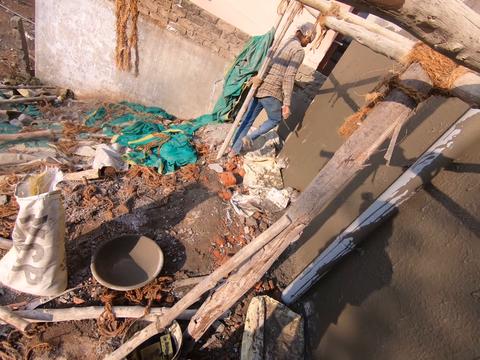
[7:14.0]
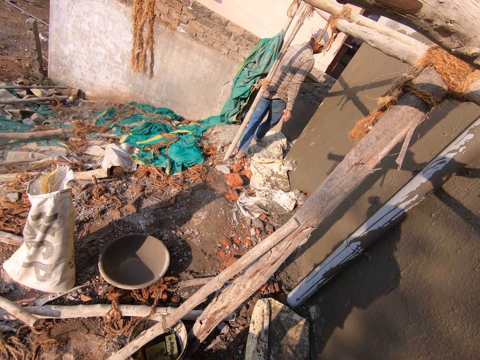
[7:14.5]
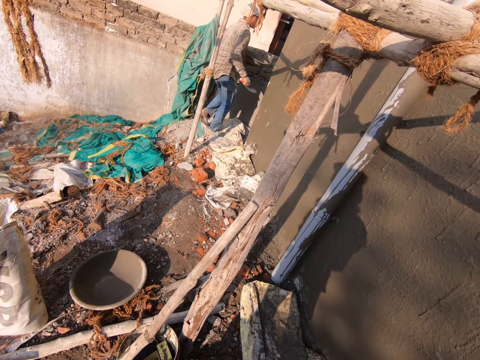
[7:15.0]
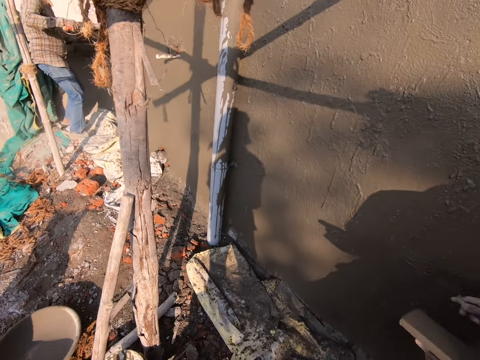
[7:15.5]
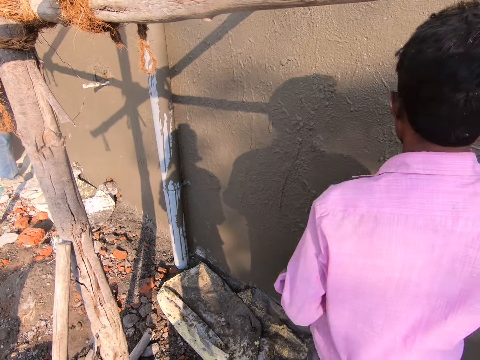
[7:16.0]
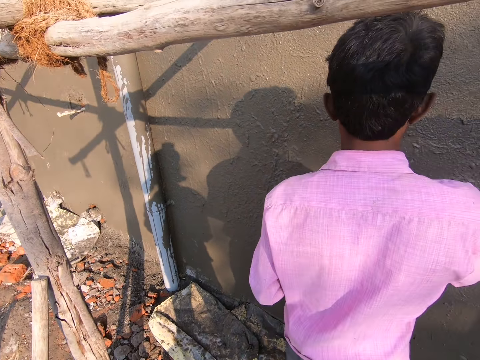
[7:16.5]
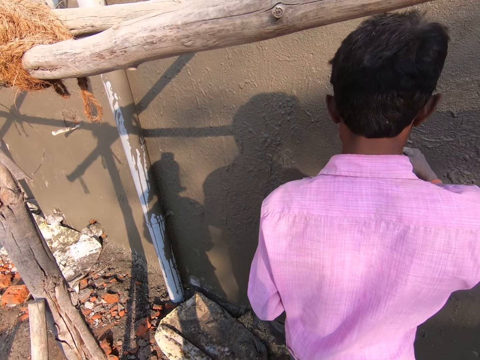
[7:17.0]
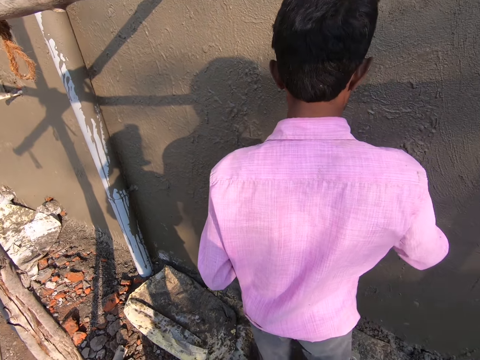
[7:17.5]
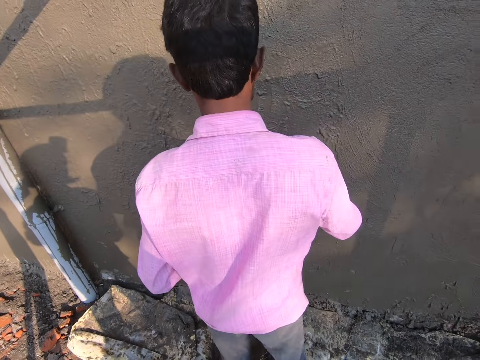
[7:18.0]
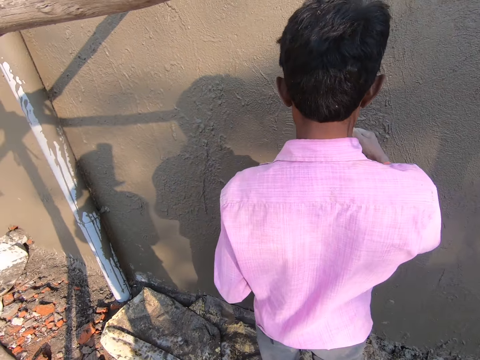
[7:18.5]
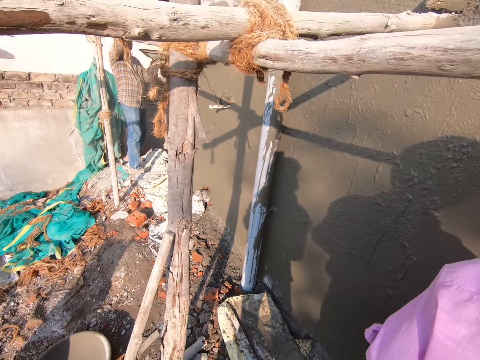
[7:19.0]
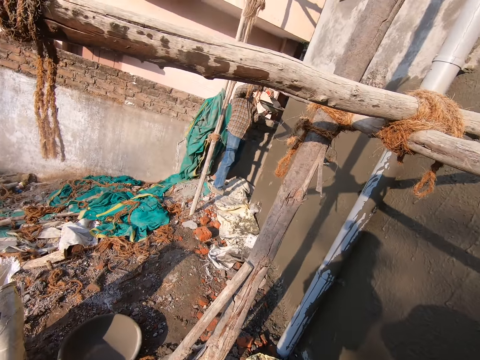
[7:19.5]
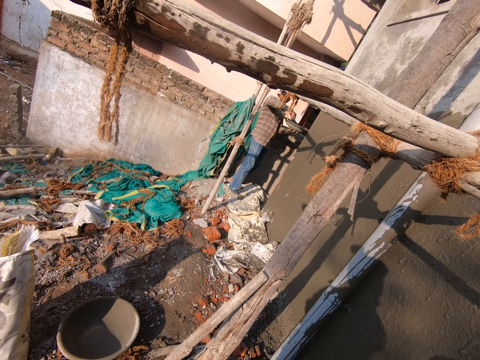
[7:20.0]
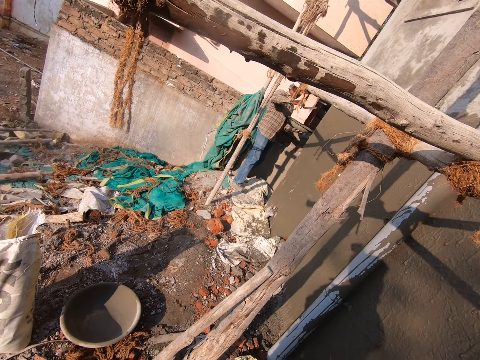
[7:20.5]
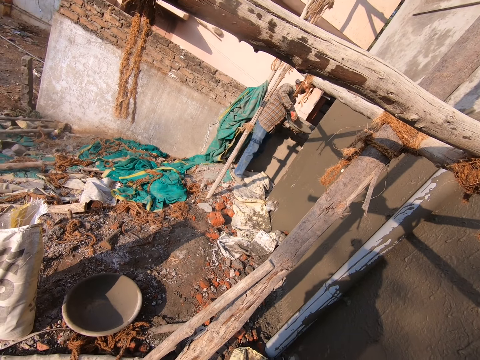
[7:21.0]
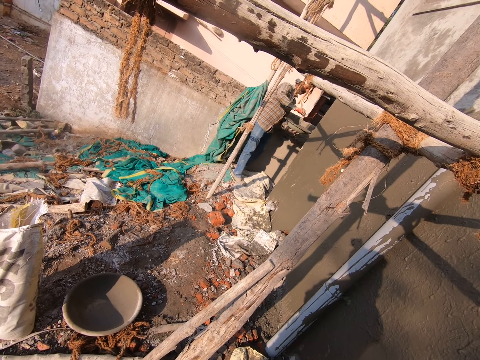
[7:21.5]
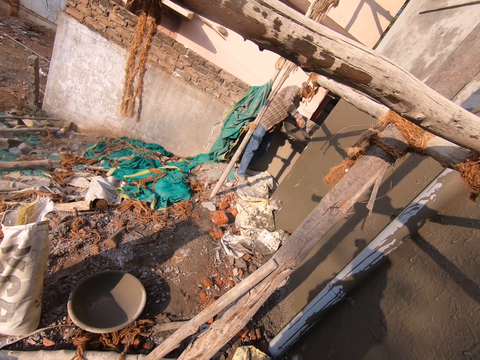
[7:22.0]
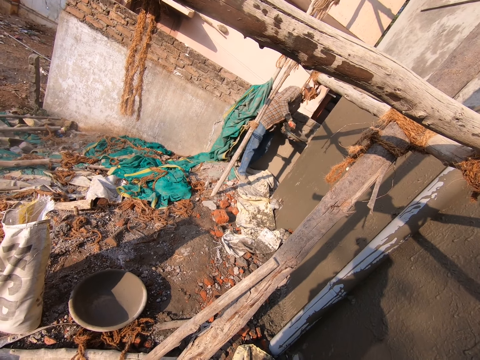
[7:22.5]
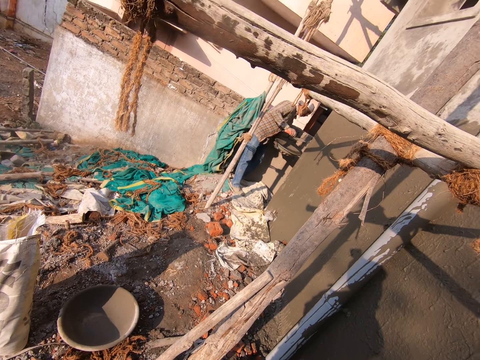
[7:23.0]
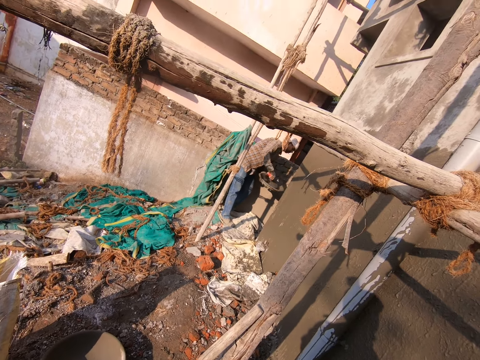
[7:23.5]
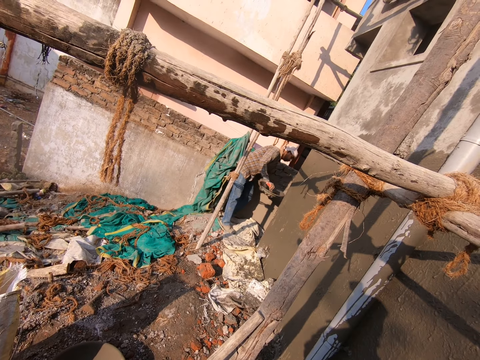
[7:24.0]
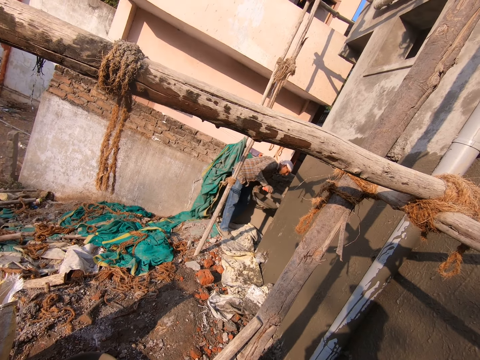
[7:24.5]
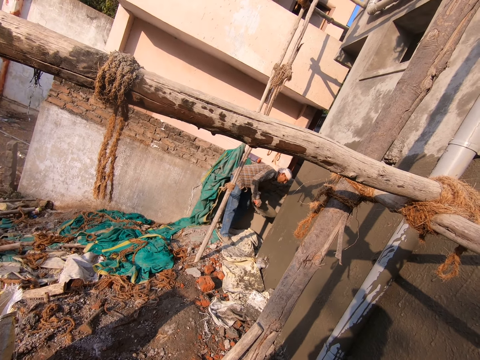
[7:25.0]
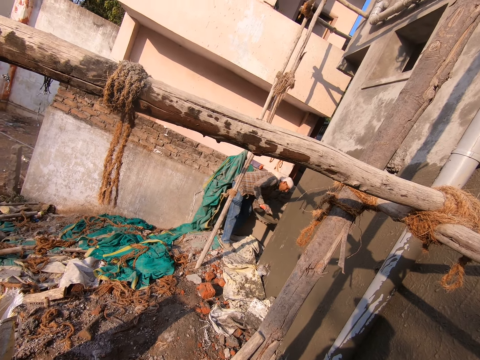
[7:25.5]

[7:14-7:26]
A person walks around. Another person smoothens the wall with a plastering trowel. The other person sprinkles the mortar to the wall. The first person pours water or mortar on the wall using a trowel.

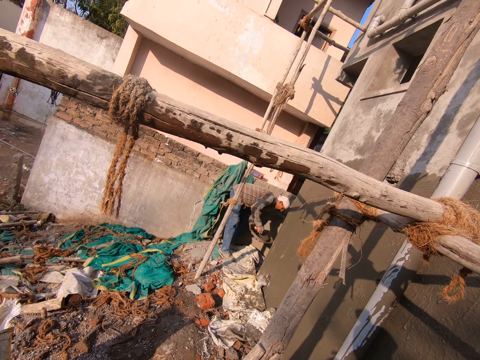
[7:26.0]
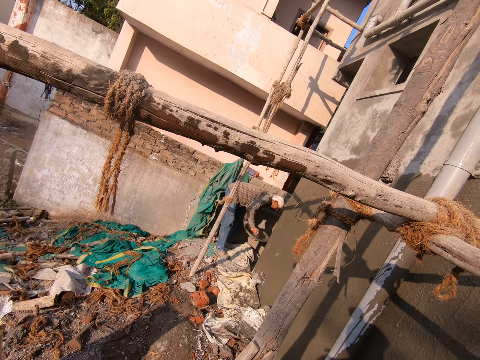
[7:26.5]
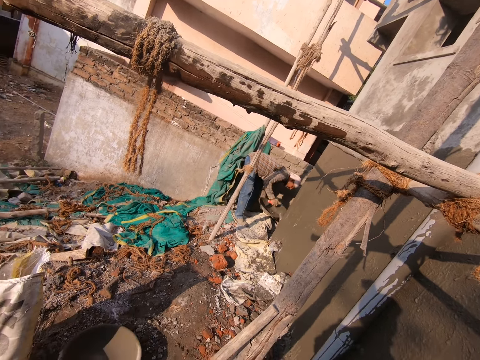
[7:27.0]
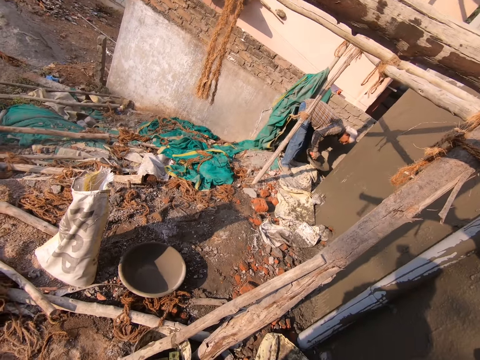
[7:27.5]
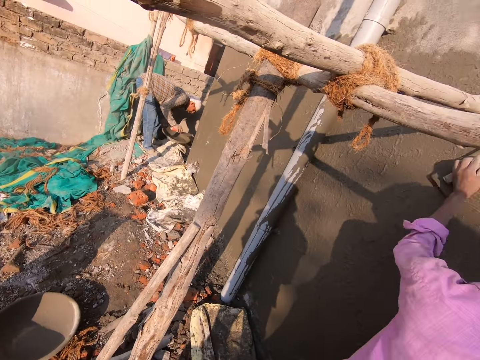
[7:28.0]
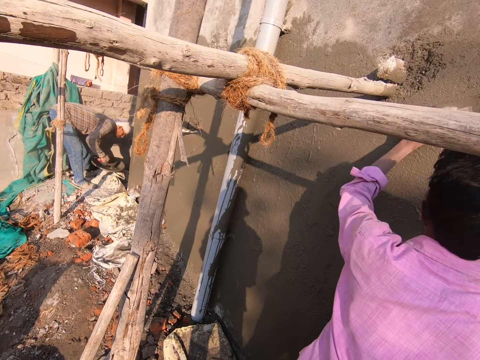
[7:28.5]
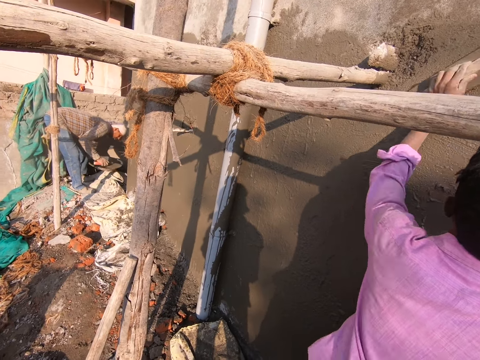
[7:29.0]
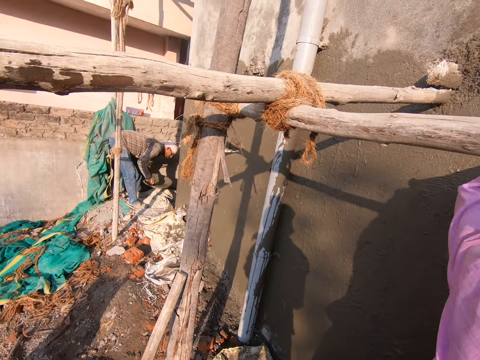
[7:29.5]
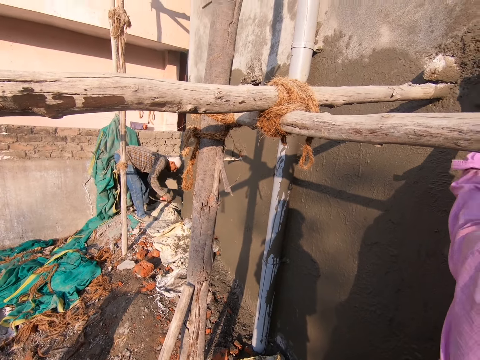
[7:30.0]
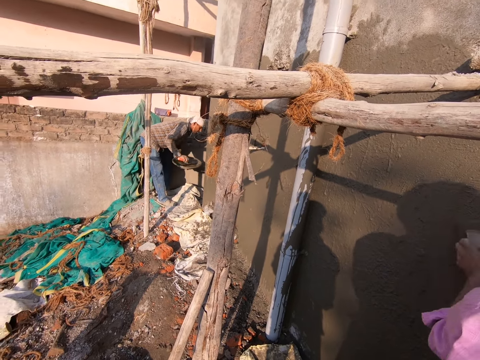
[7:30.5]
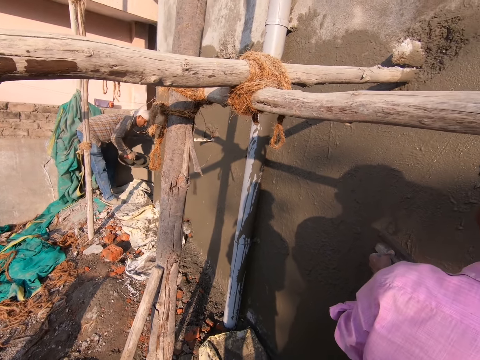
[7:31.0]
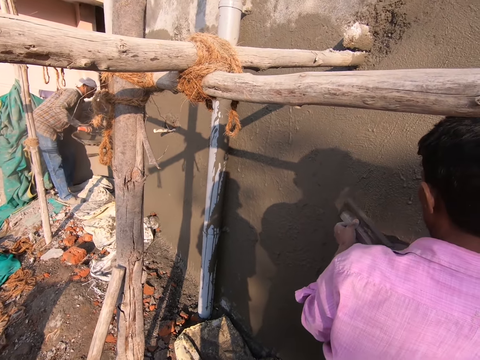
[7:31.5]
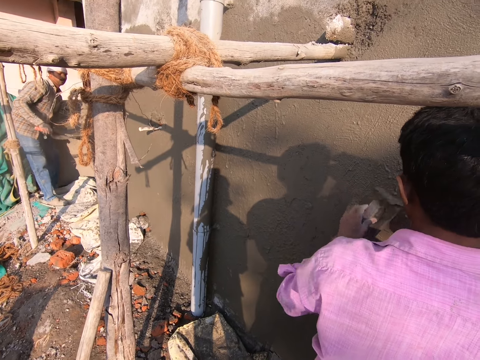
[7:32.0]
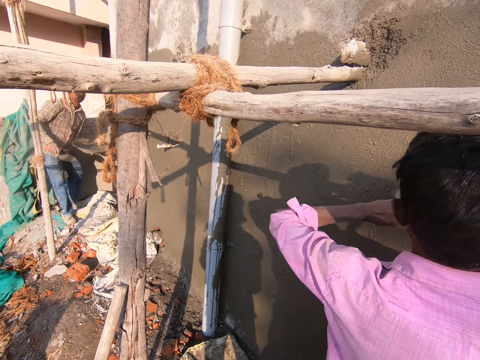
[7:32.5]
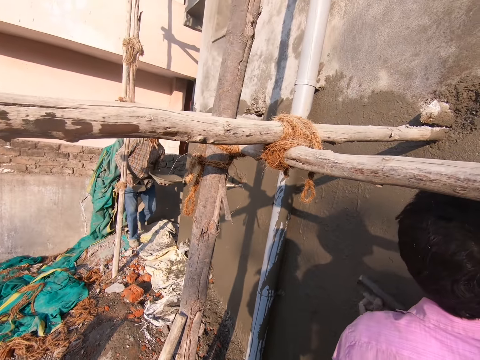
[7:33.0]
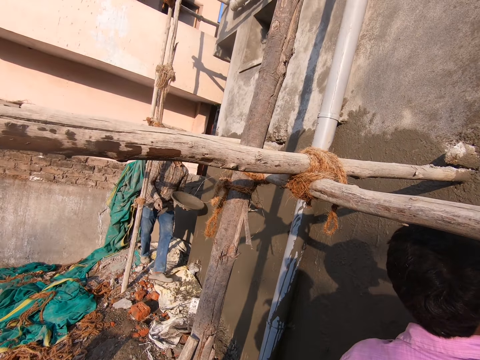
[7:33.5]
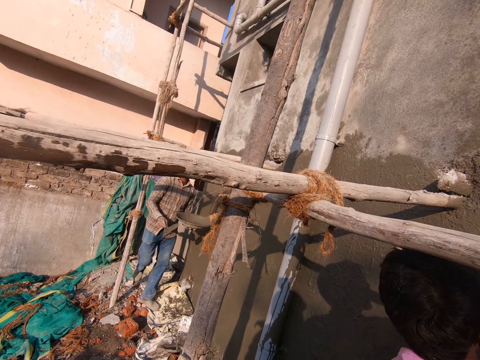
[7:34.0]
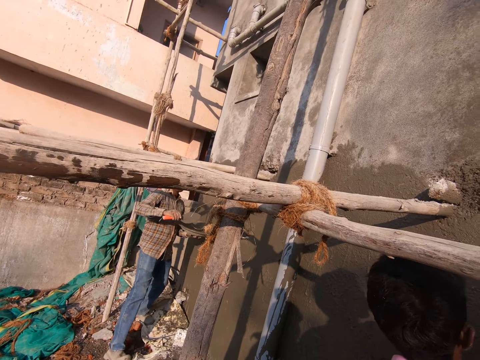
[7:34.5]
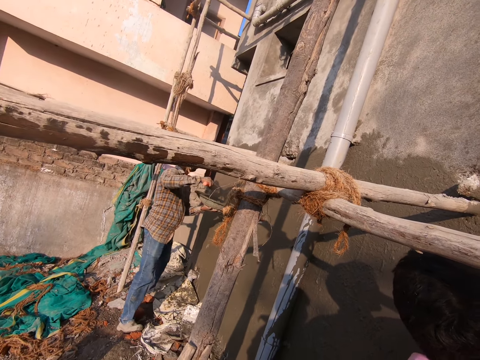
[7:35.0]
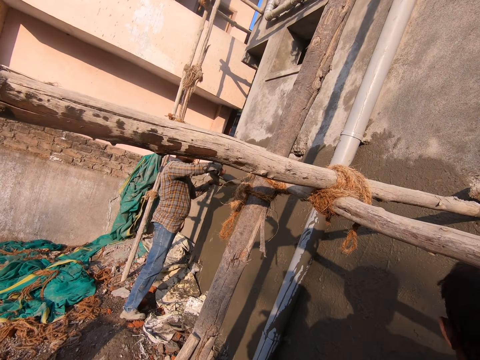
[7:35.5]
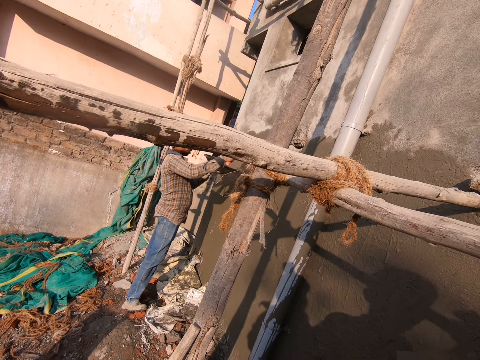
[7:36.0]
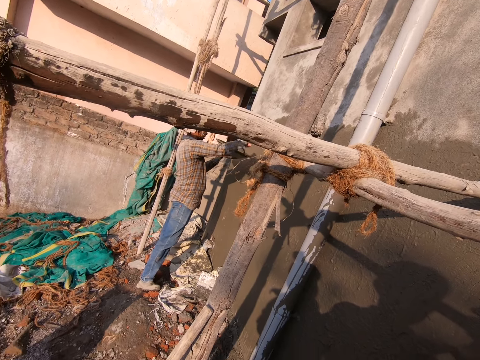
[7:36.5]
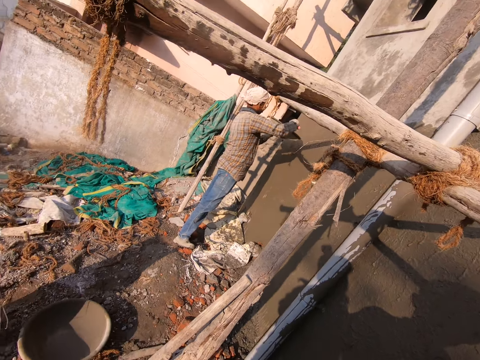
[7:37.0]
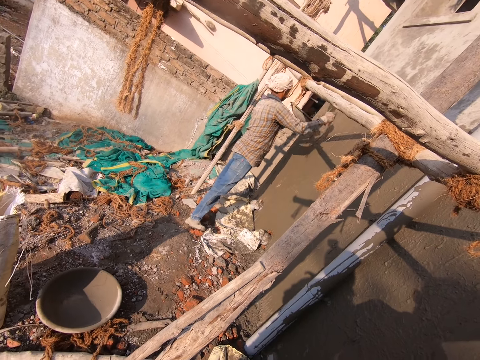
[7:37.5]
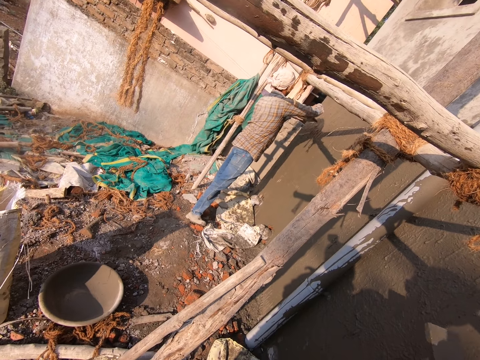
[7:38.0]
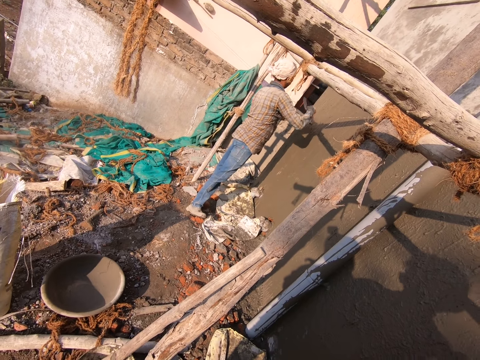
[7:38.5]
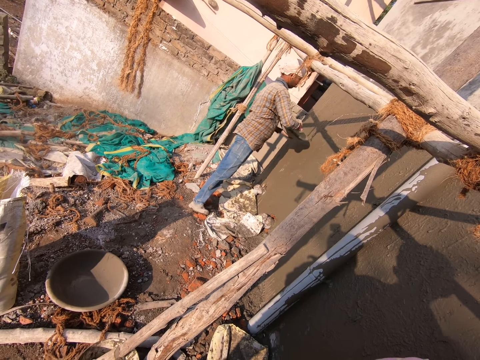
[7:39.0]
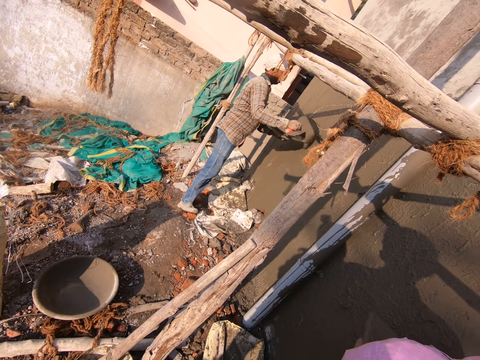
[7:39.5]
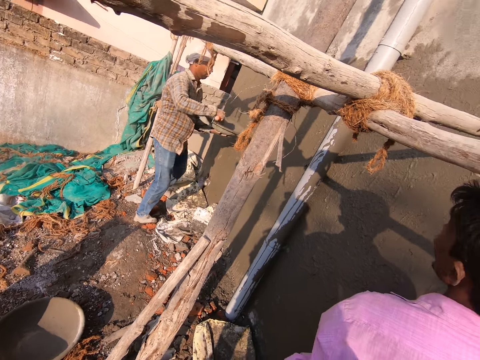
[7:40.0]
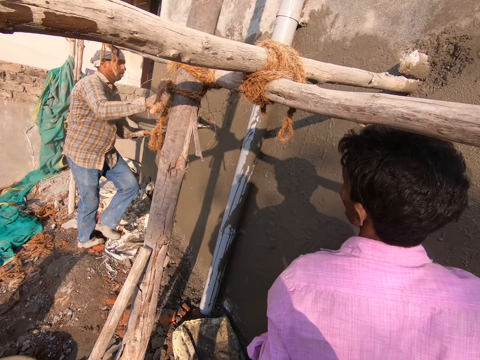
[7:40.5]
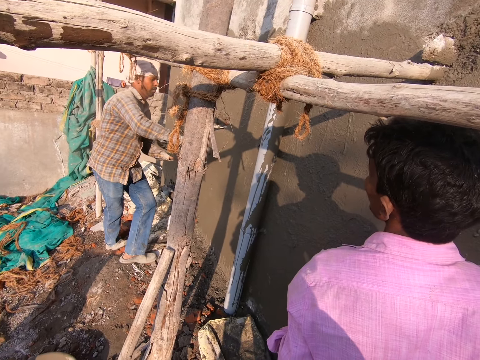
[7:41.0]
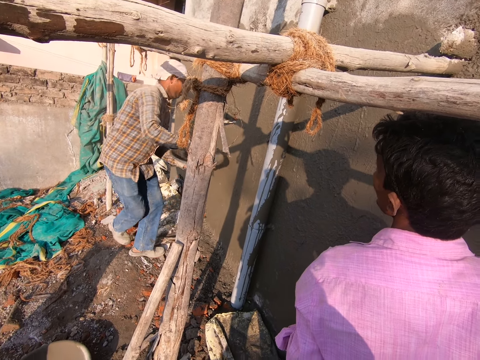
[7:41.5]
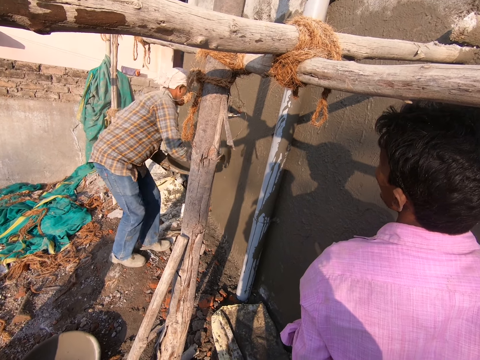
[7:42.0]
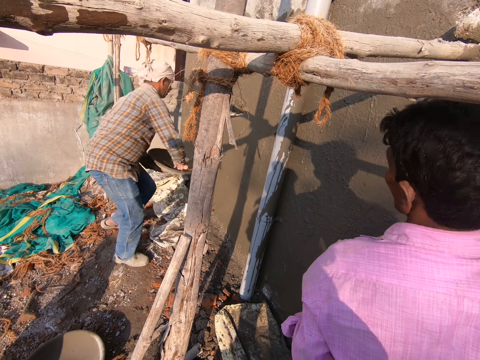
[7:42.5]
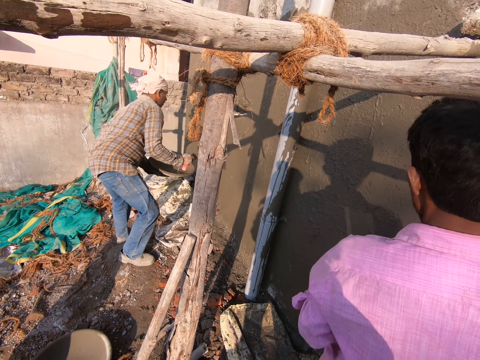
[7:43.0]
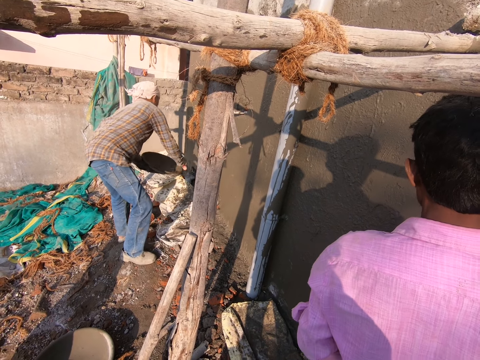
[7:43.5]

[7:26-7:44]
The camera wearer talks to a person. Another person smoothens the wall with a plastering trowel. The first person walks around and pours water or mortar on the wall using a trowel. The other person looks around.
